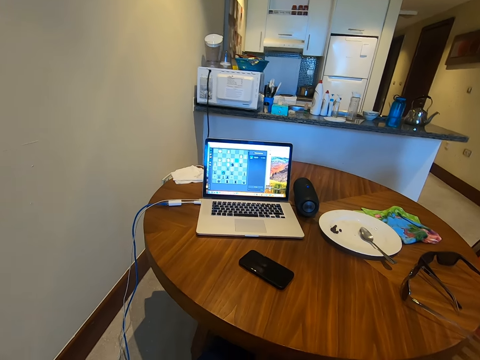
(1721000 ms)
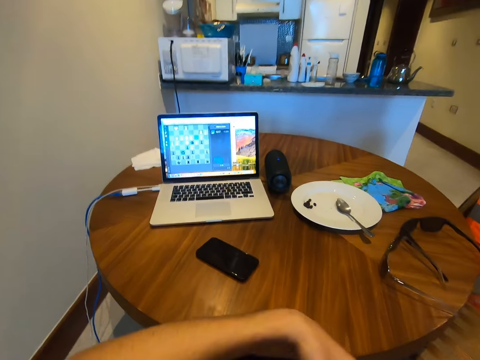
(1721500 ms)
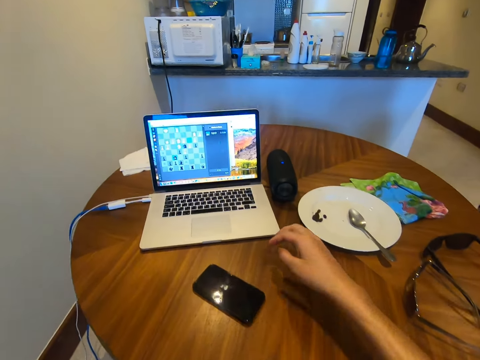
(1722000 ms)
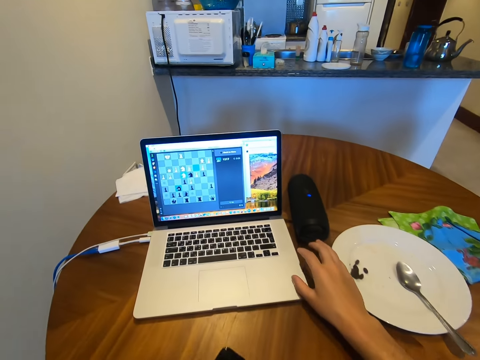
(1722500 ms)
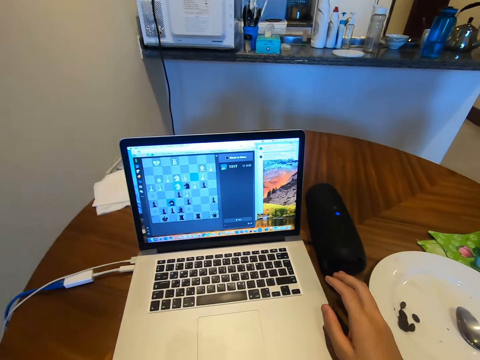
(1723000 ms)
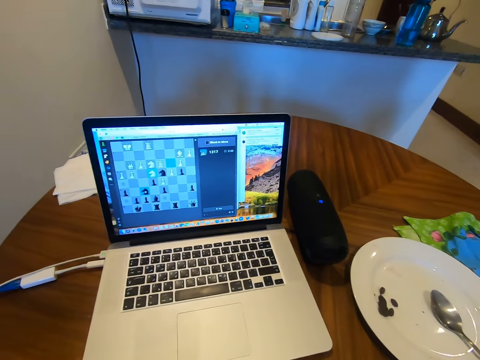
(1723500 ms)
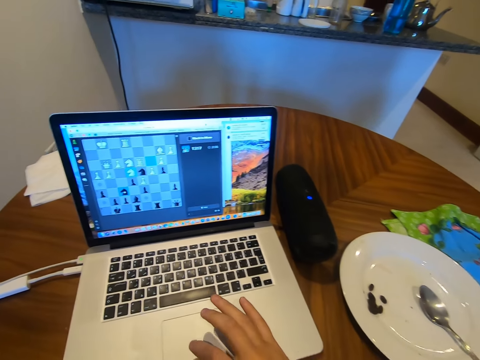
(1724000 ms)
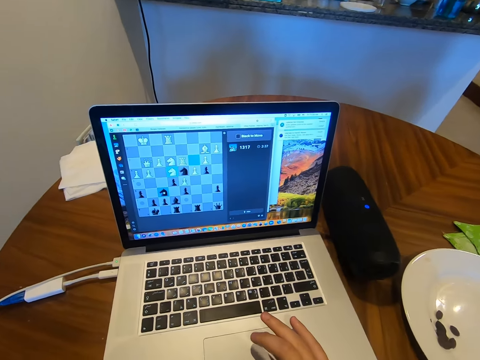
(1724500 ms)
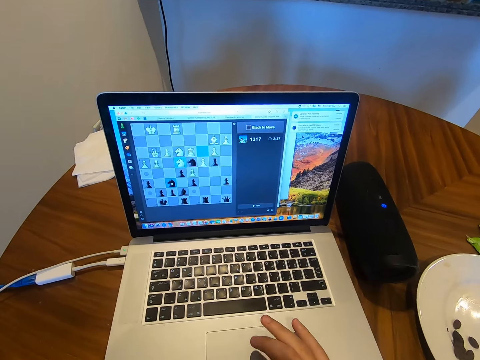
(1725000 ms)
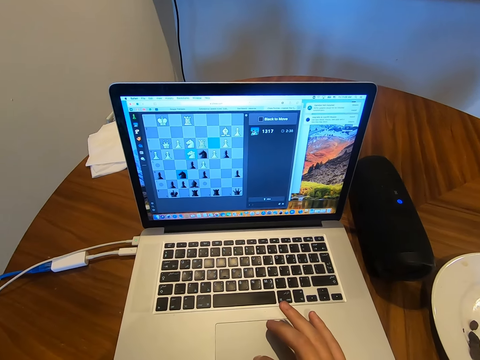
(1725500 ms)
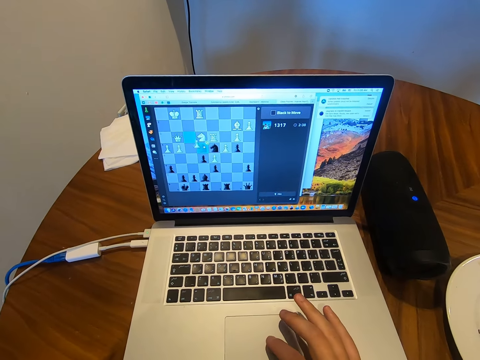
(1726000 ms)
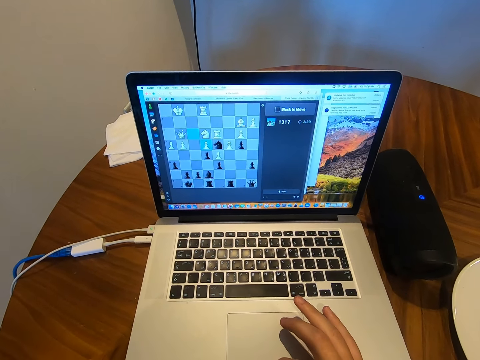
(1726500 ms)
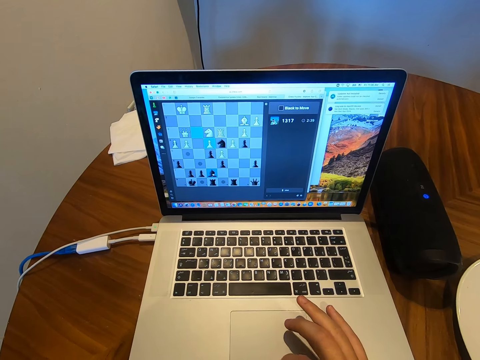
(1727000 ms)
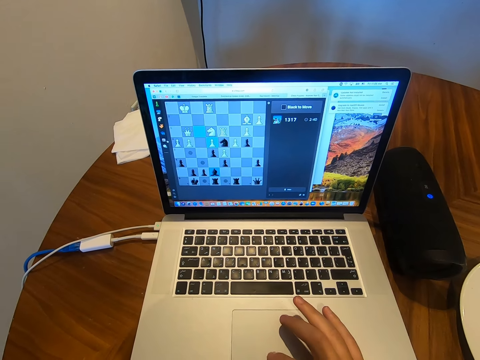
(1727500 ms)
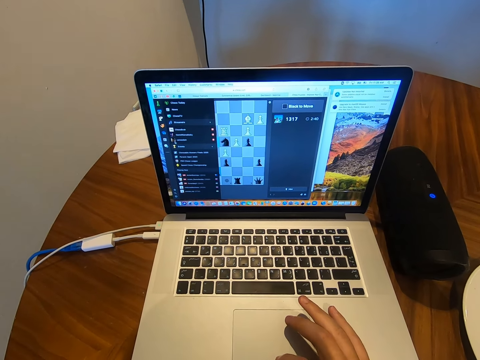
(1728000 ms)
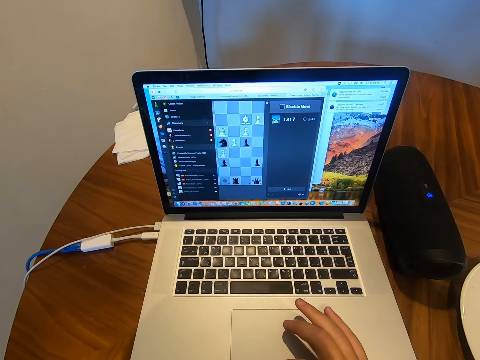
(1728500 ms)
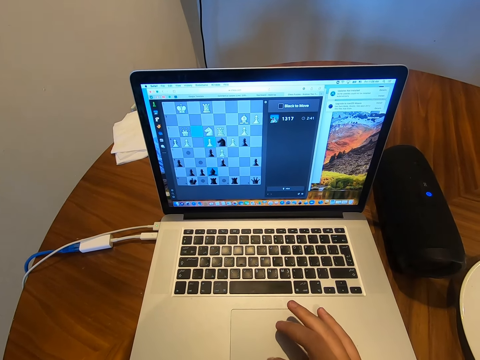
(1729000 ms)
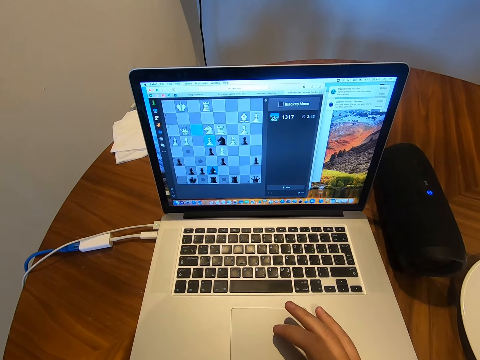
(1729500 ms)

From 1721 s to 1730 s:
The camera wearer puts his hand on the laptop. He touches the touch pad. He operates the laptop.

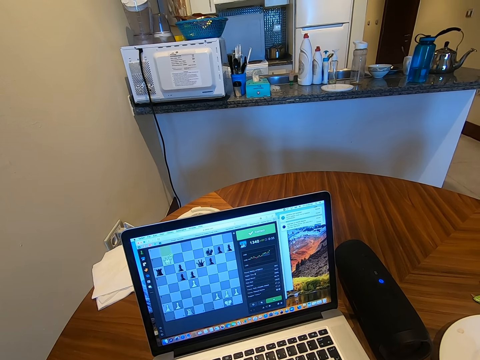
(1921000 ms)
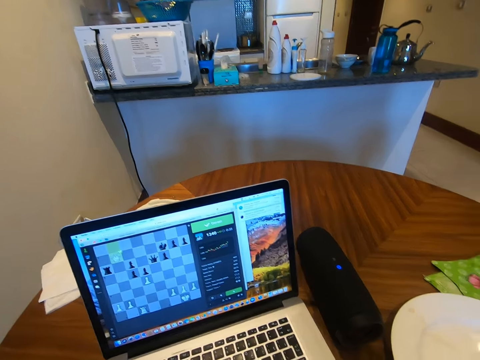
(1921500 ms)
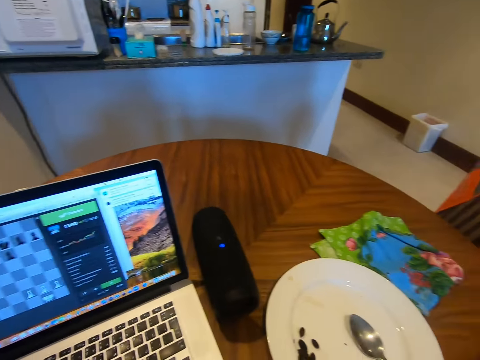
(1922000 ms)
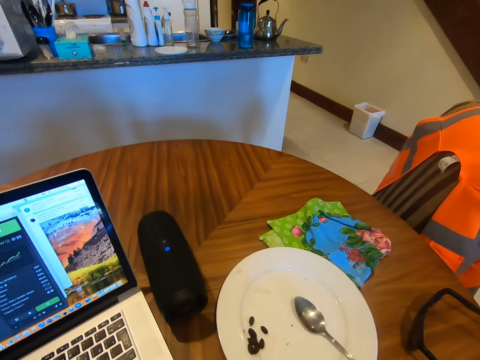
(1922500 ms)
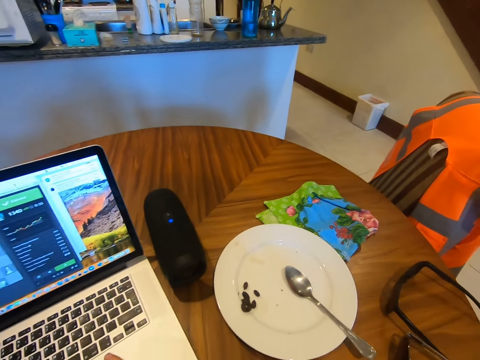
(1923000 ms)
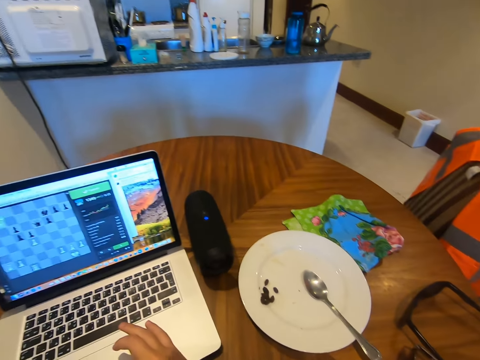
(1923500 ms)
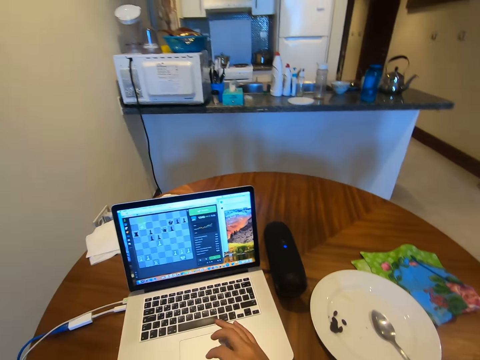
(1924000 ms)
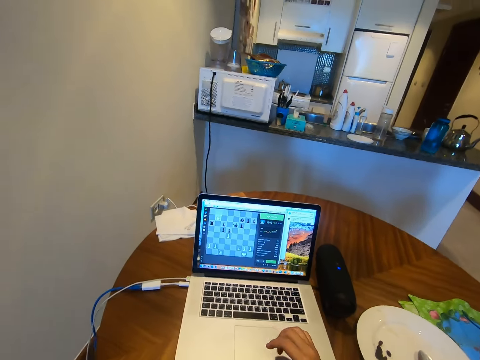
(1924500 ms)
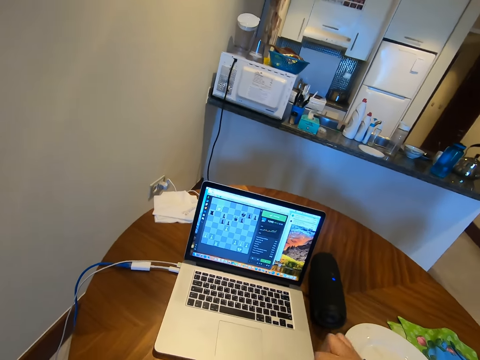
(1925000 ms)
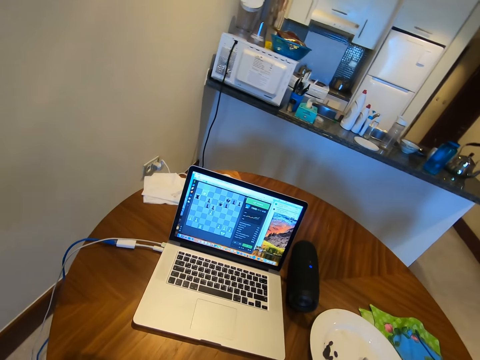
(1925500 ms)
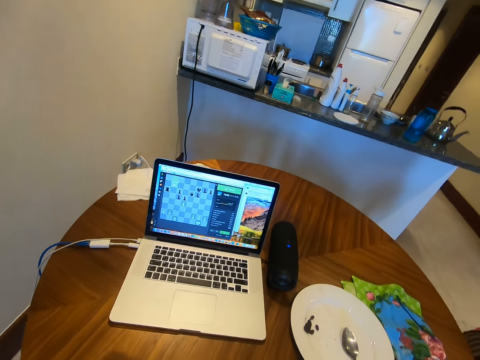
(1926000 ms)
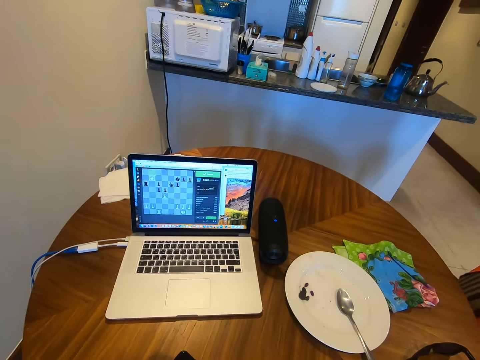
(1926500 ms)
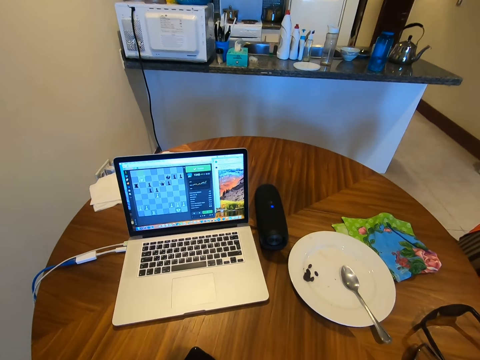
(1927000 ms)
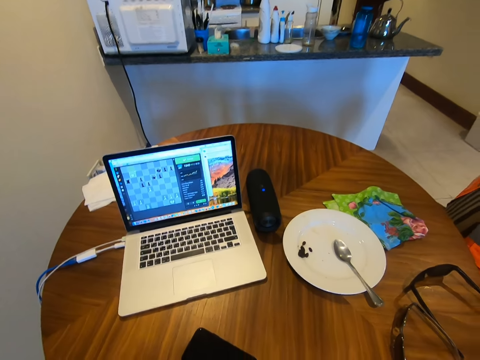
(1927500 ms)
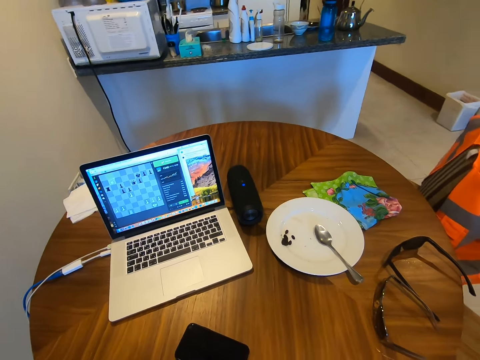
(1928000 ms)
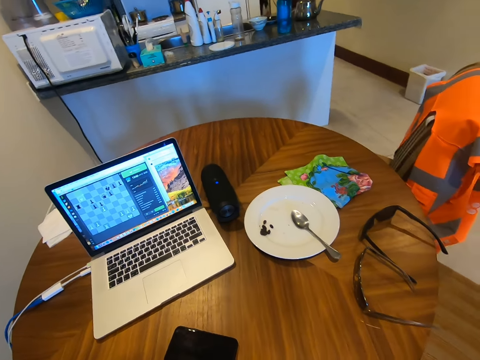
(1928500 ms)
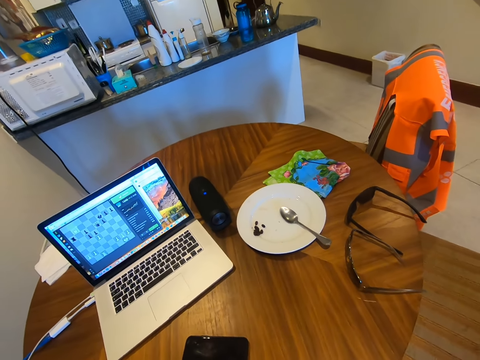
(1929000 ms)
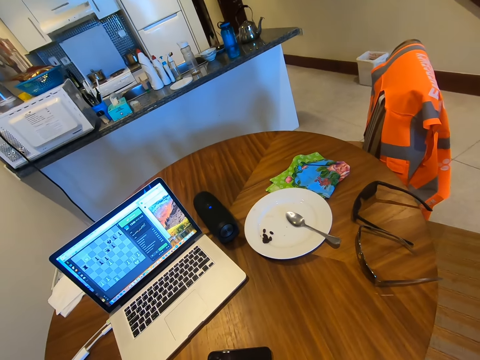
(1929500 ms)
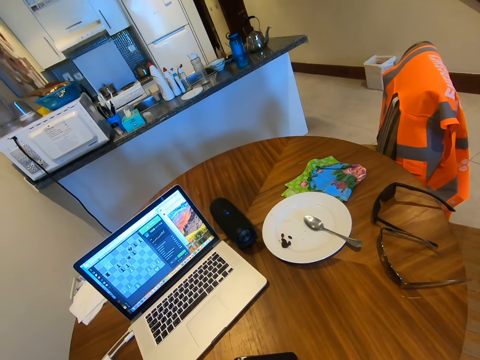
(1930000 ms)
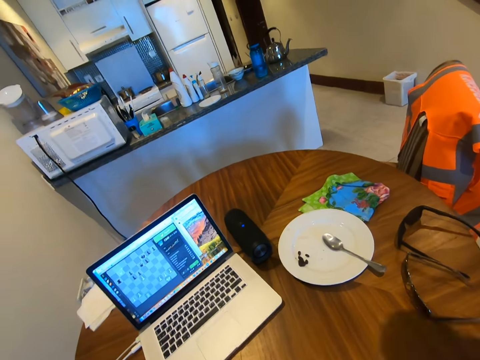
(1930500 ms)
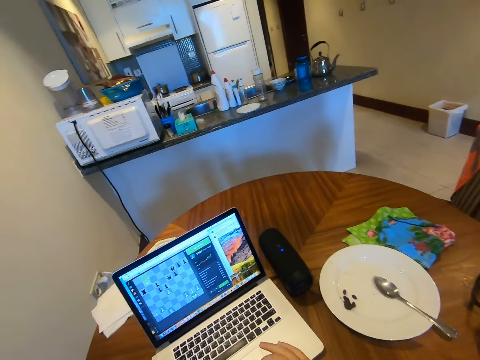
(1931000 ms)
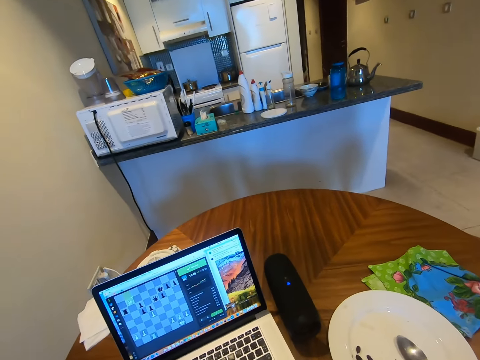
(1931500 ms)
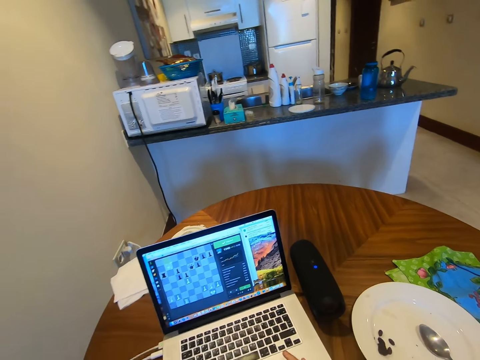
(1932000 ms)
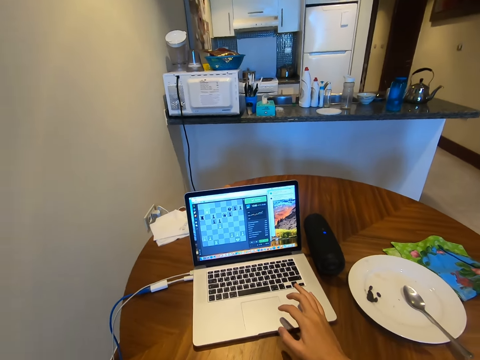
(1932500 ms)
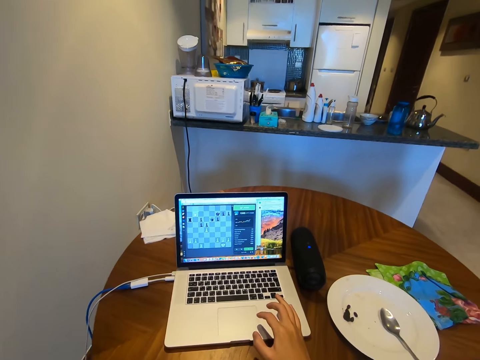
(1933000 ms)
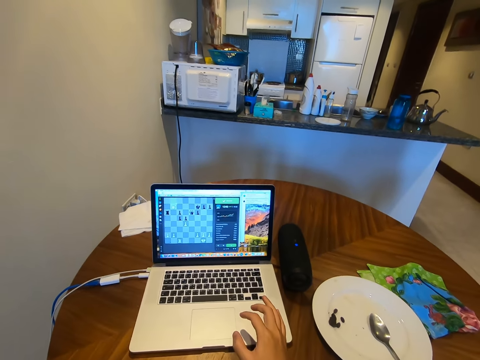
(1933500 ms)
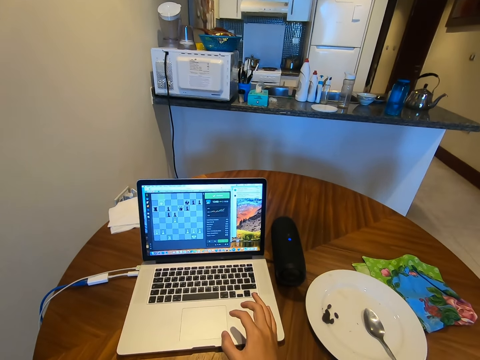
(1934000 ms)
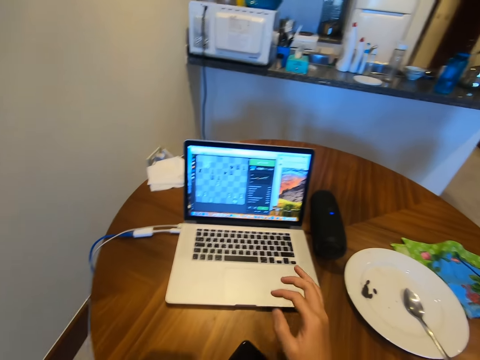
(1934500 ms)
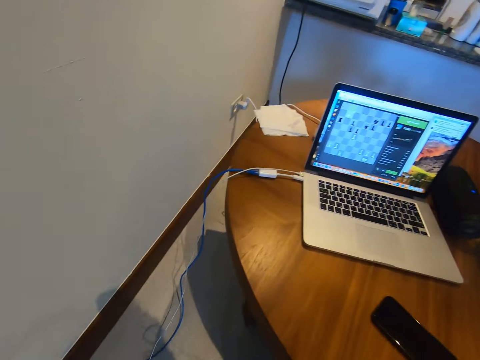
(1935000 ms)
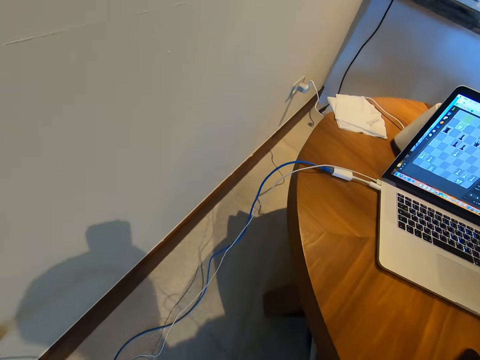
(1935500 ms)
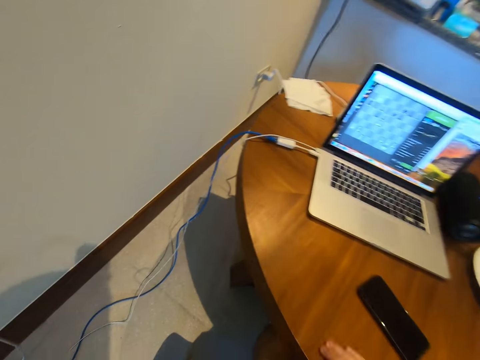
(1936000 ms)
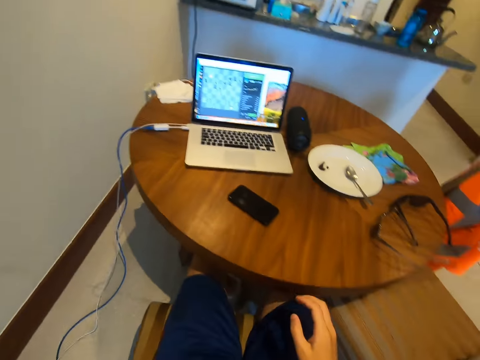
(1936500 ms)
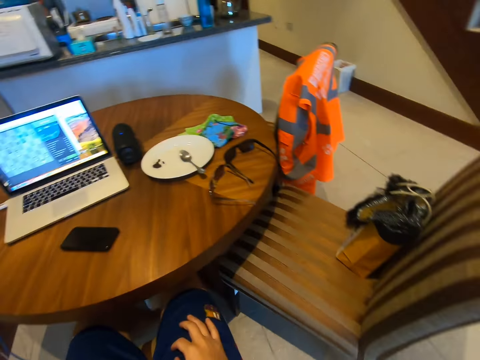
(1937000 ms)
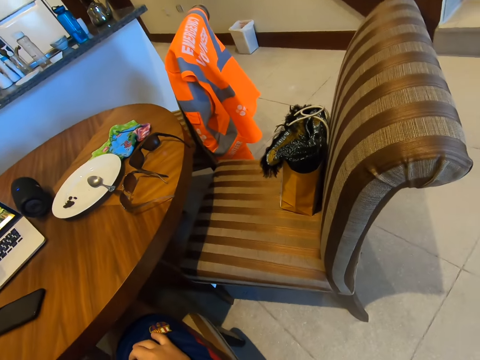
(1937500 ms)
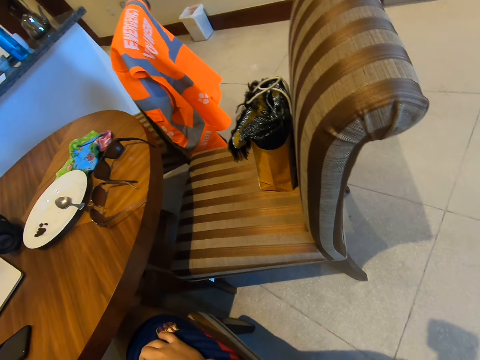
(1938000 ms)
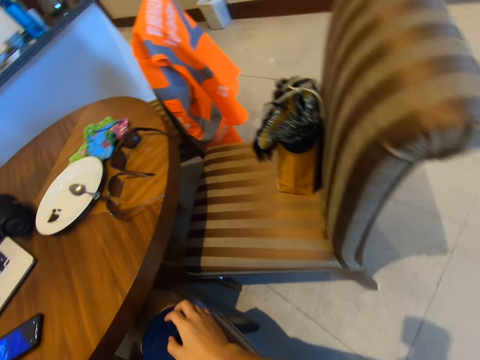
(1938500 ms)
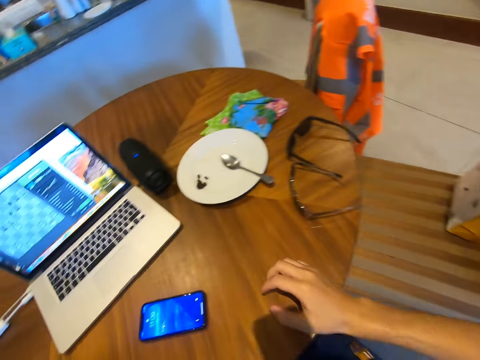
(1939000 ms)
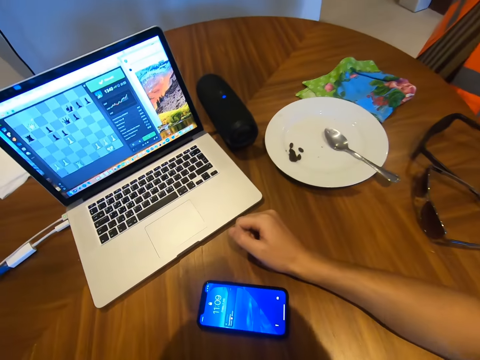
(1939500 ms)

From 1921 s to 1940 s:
The camera wearer looks at the plate. He touches the touch pad. He looks at the laptop. He stretches his hand. He puts down his hand. He looks around. He looks at the floor. He looks at the chair.
